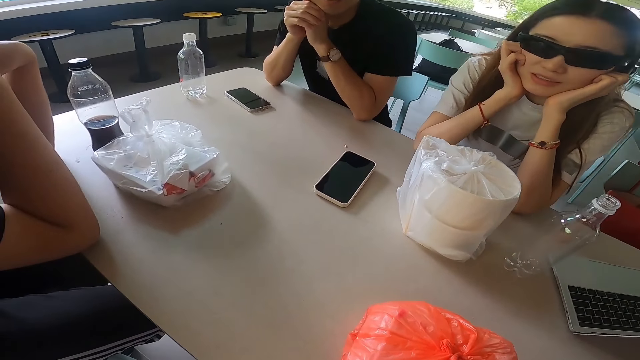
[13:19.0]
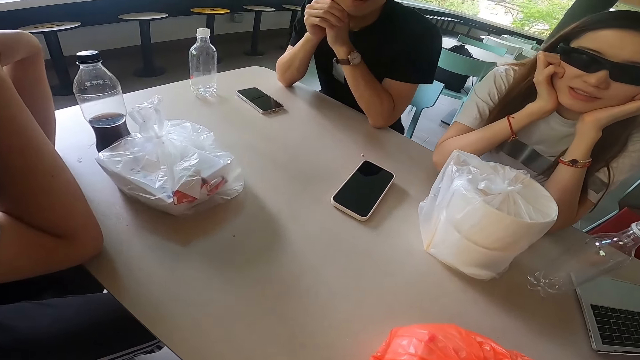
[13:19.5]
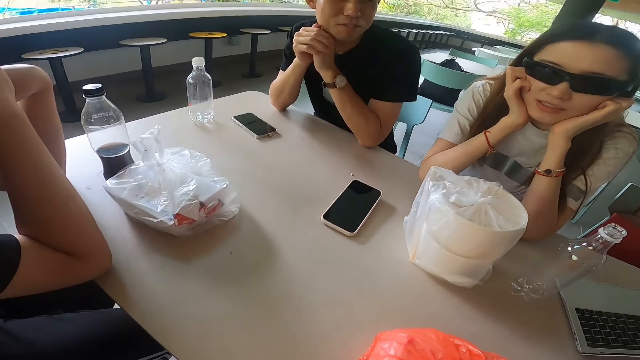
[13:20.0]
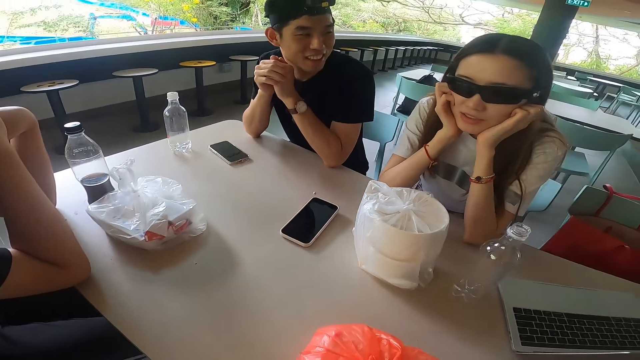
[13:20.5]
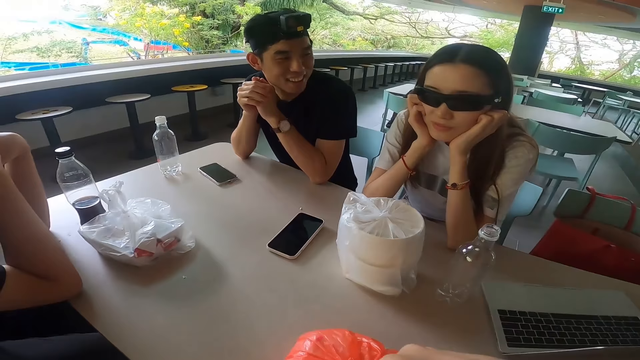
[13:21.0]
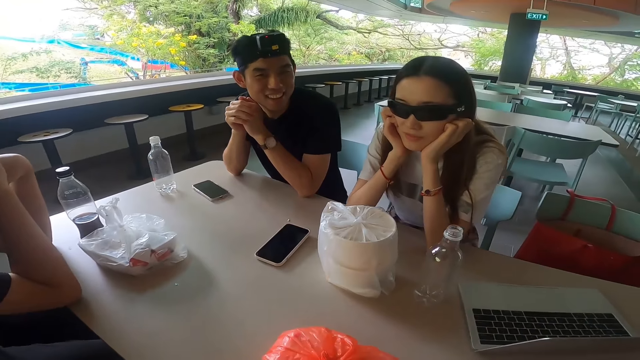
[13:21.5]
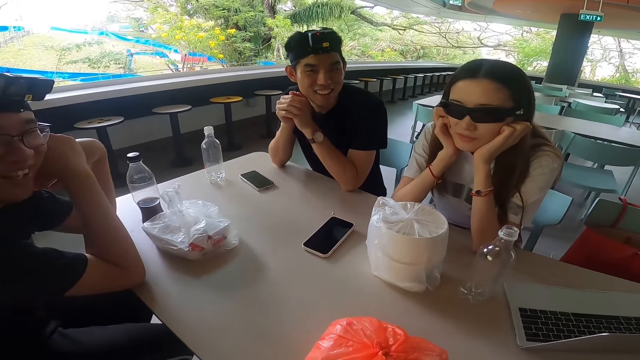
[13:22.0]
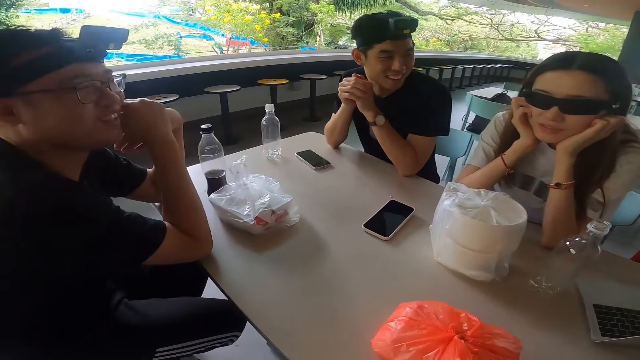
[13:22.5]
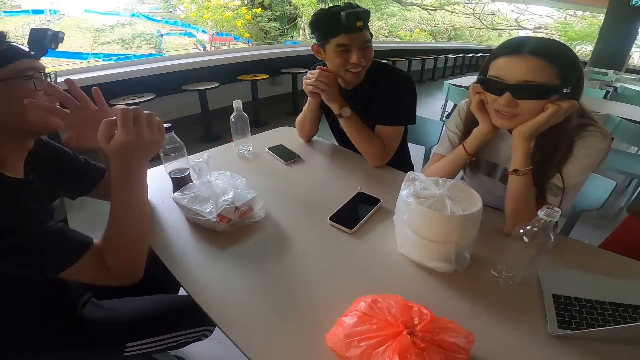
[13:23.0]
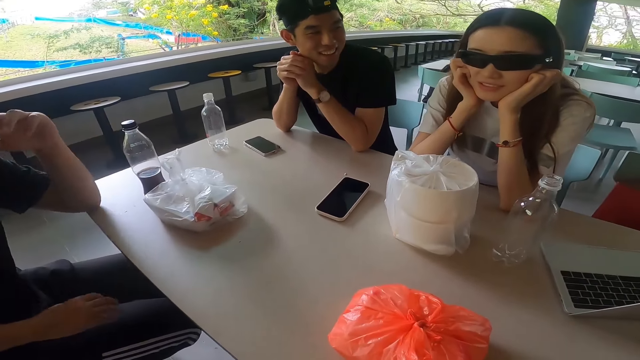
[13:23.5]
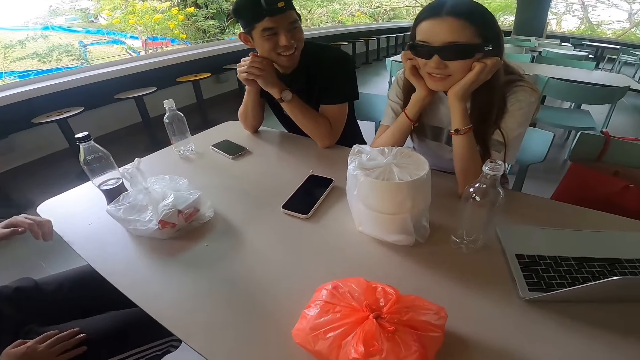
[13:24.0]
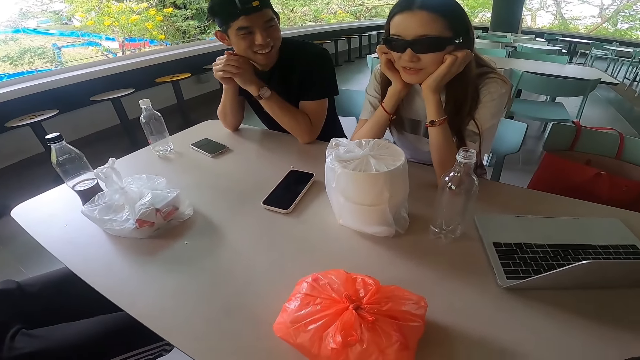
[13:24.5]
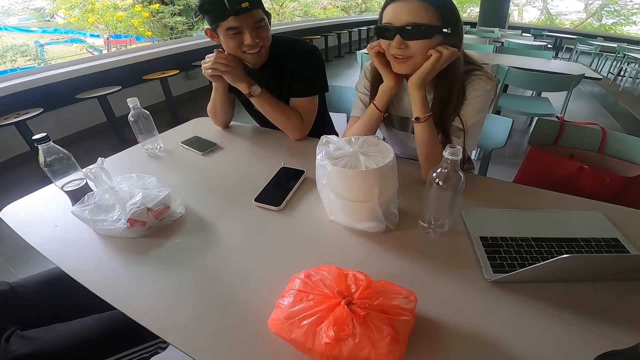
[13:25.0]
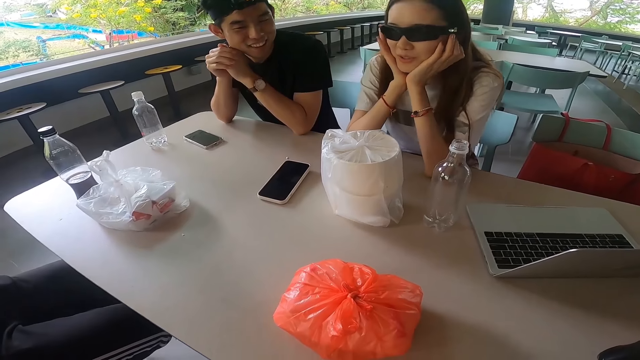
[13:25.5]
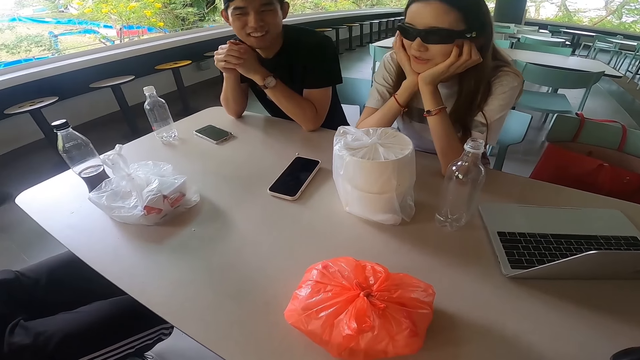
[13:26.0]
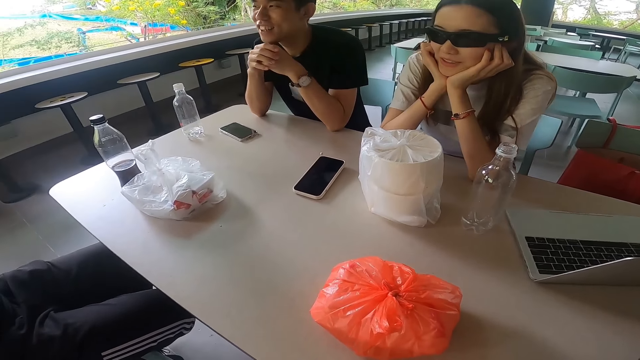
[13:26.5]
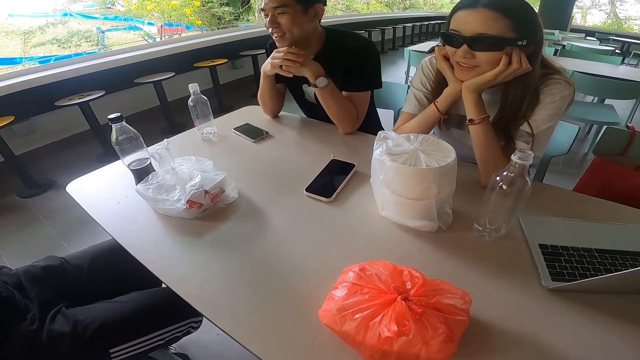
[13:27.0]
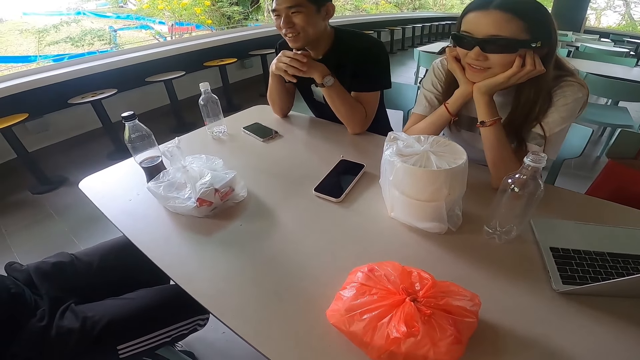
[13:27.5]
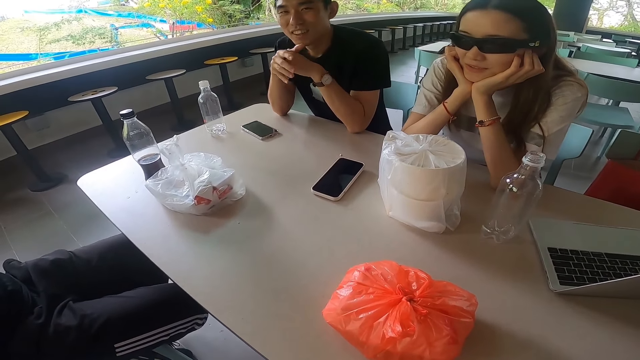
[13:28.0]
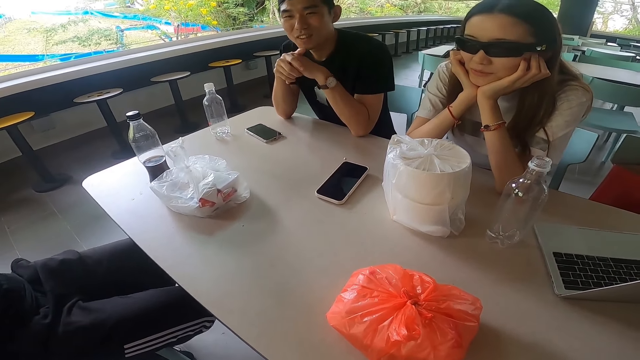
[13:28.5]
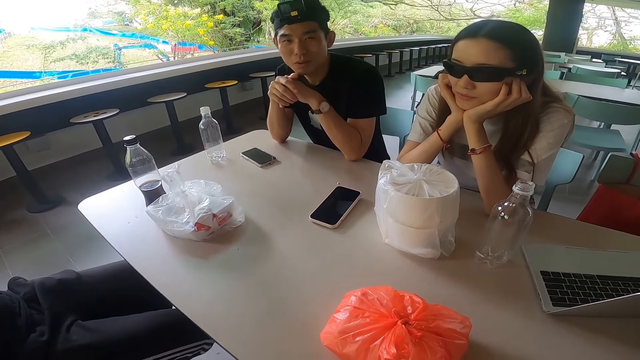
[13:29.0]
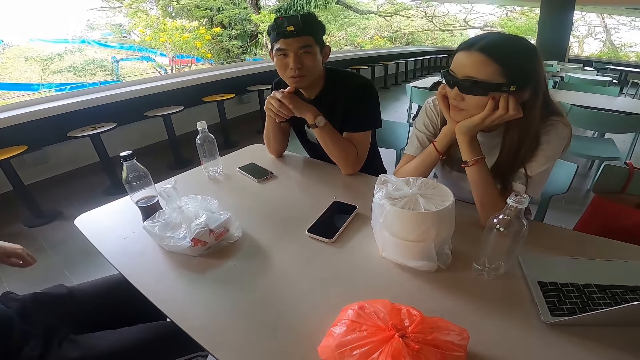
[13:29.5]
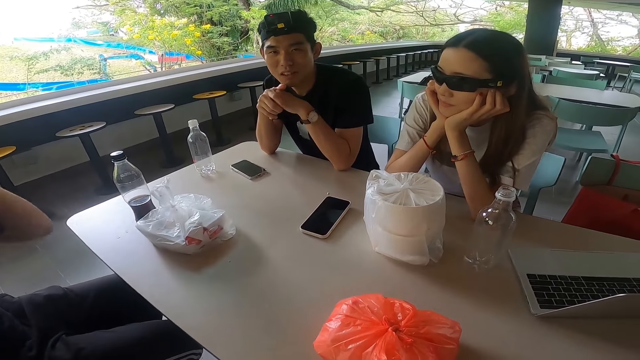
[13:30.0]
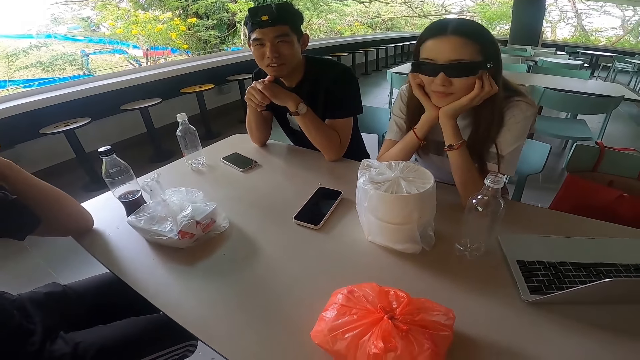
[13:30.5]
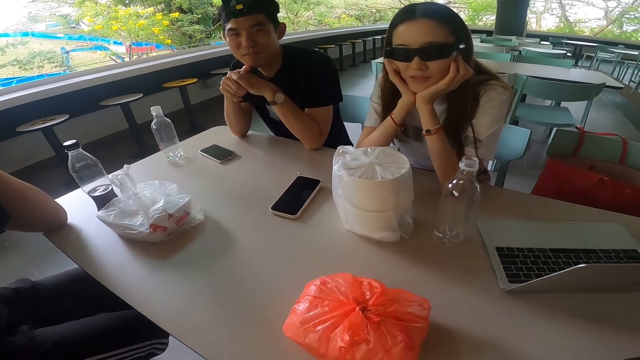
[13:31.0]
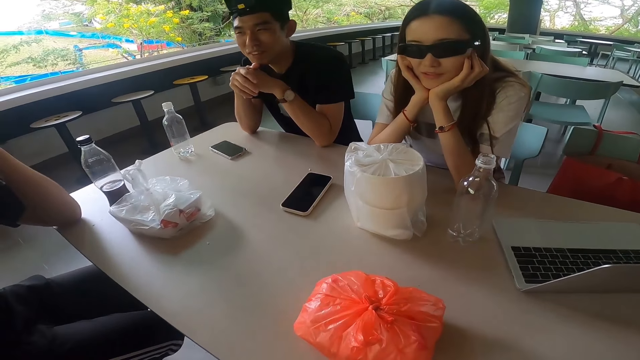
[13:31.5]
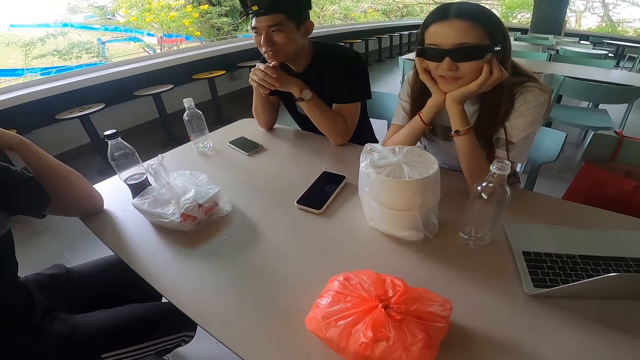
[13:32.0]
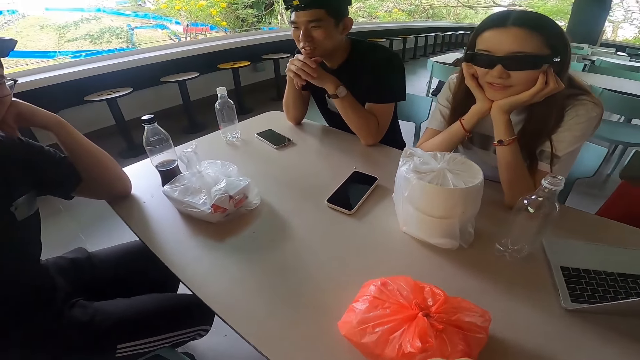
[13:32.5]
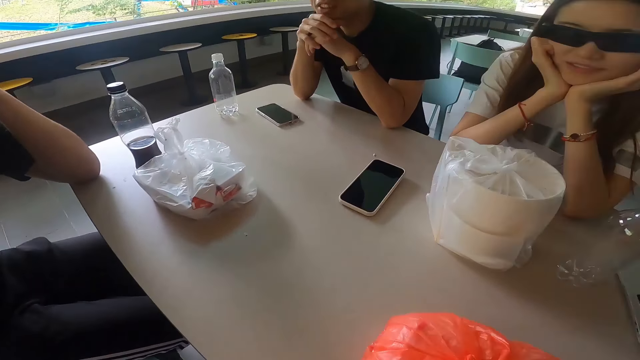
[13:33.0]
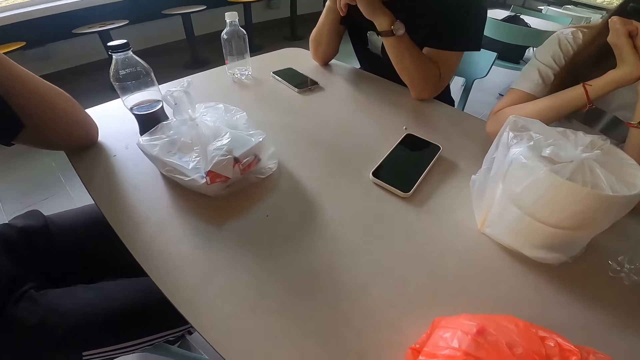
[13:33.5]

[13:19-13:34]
A man stares at a lady. Another man swings both hands. The camera wearer stares at the table. A third man talks to the camera wearer. The second man leans the left hand on the table. The camera wearer stares at the table.

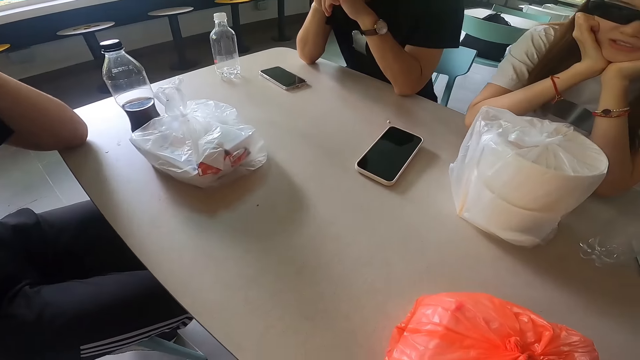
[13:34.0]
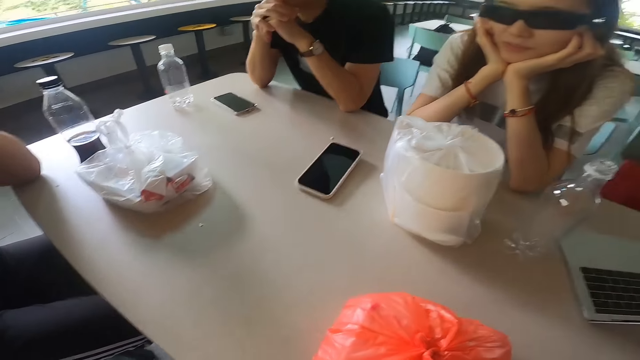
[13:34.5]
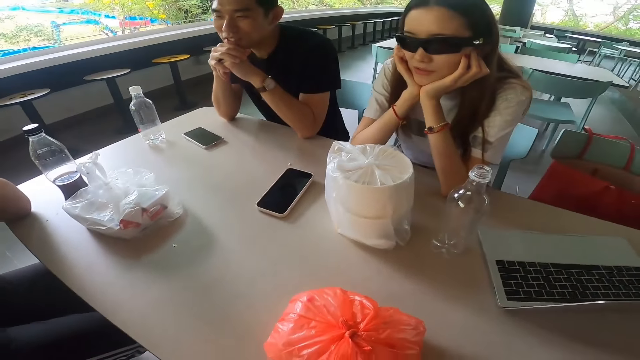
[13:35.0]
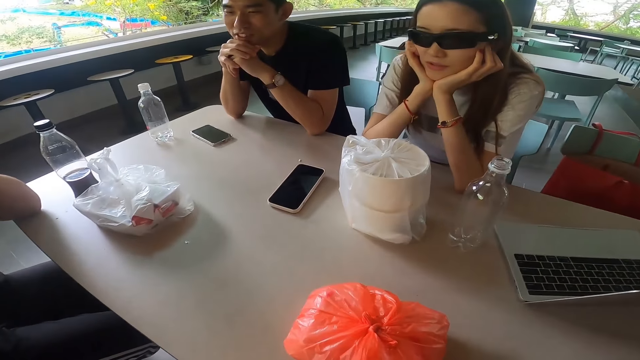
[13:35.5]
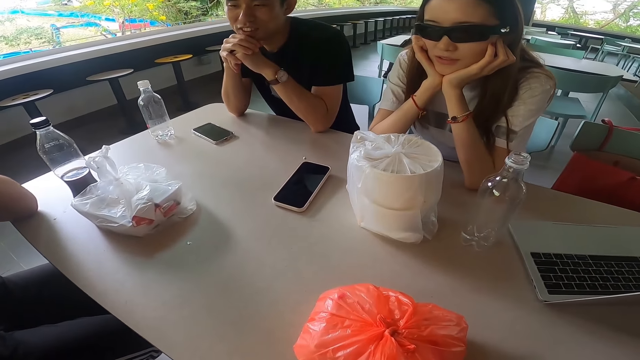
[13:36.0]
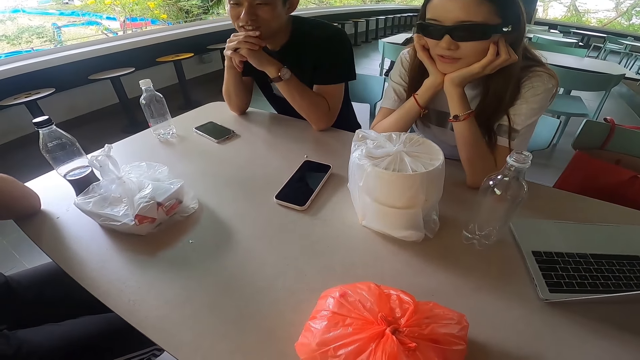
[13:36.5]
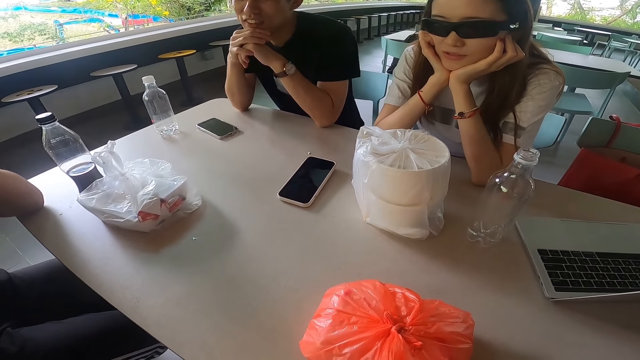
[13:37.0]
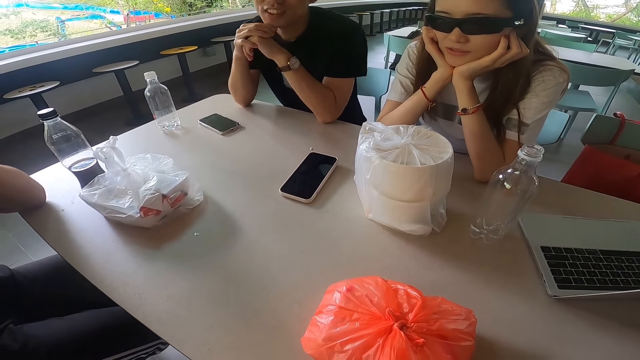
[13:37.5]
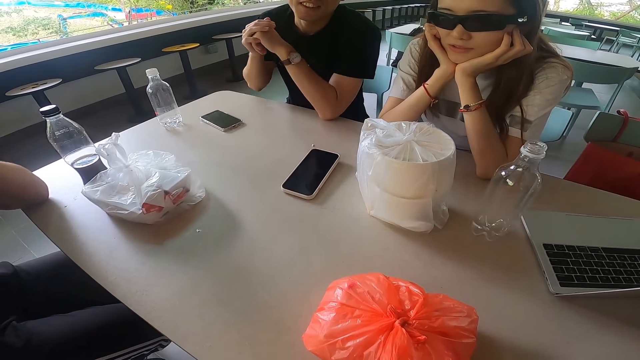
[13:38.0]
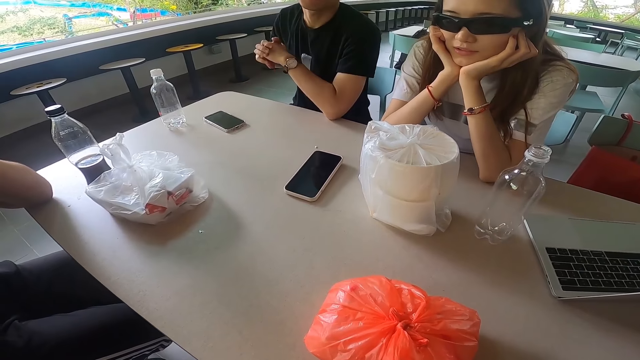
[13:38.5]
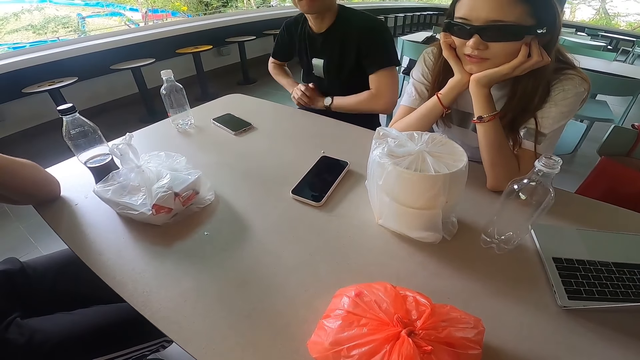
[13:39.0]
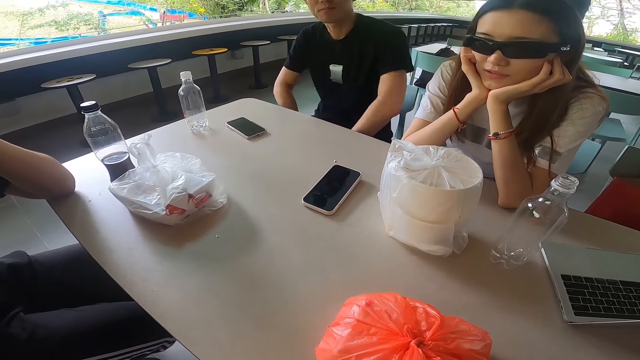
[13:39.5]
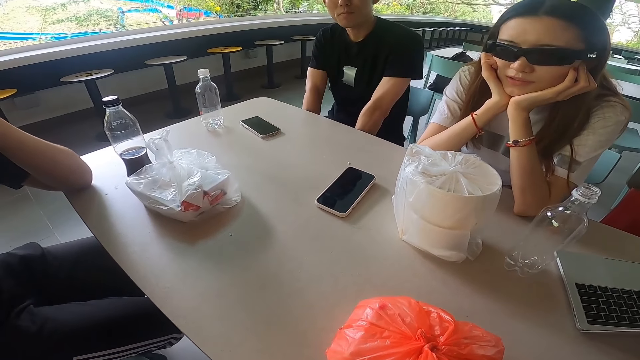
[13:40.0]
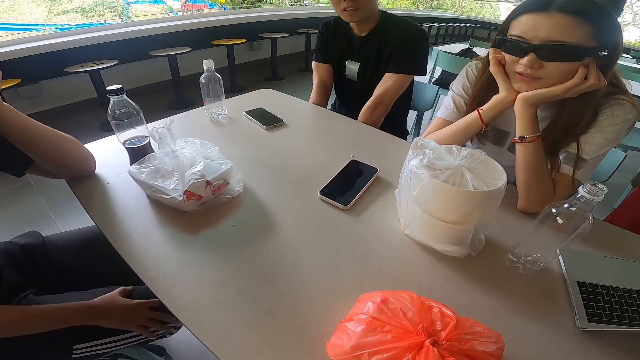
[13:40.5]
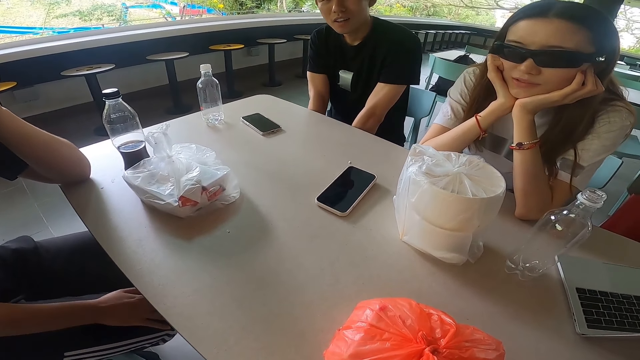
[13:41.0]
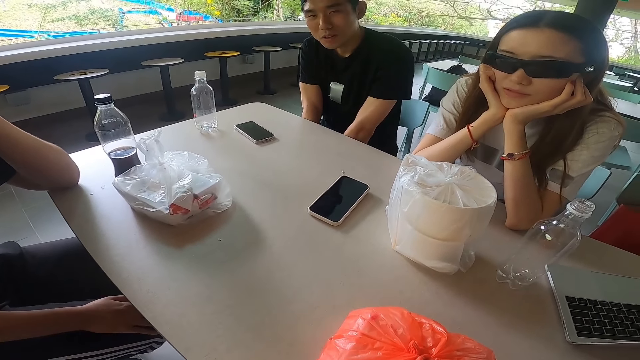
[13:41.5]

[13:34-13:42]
A man unleans from the table. The camera wearer swings both hands.
